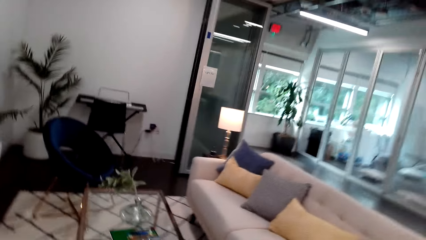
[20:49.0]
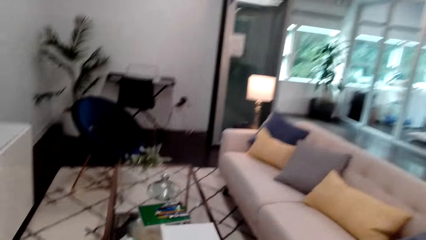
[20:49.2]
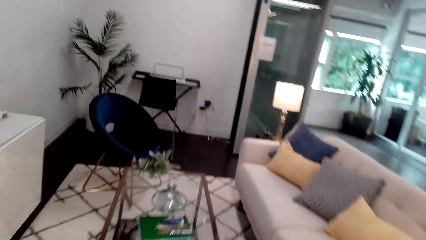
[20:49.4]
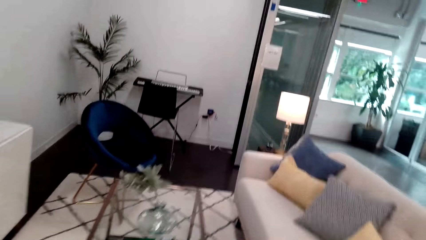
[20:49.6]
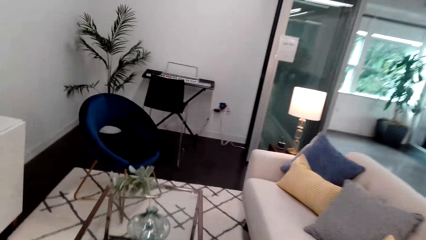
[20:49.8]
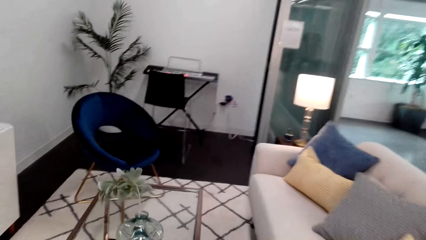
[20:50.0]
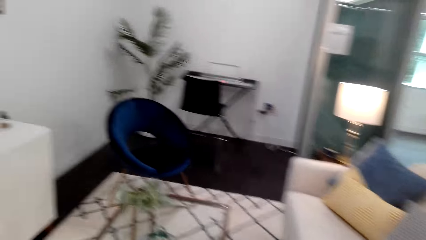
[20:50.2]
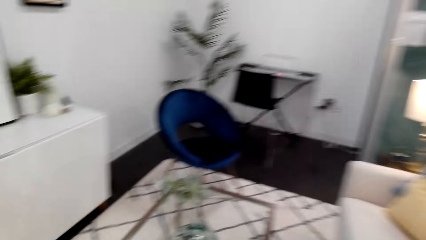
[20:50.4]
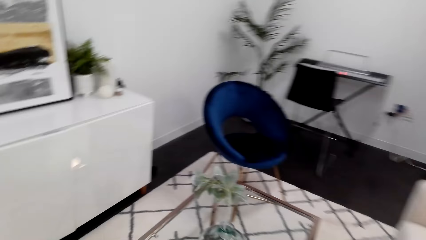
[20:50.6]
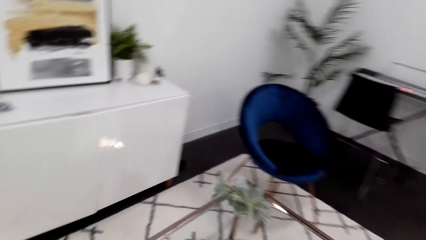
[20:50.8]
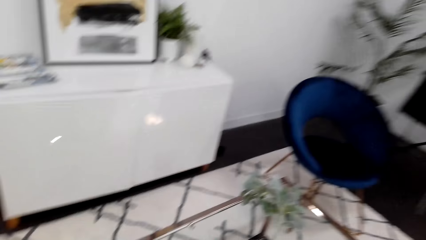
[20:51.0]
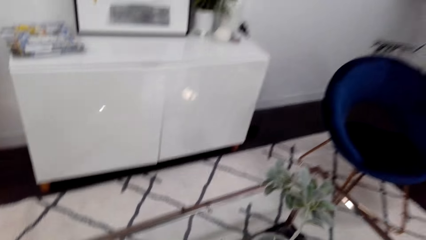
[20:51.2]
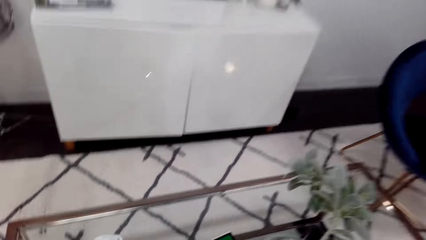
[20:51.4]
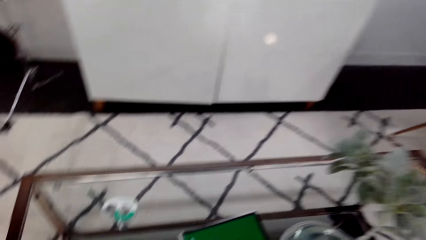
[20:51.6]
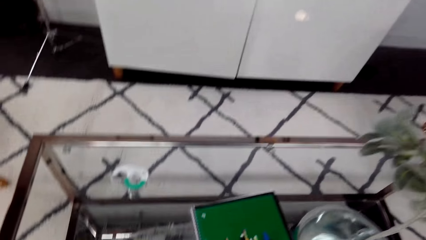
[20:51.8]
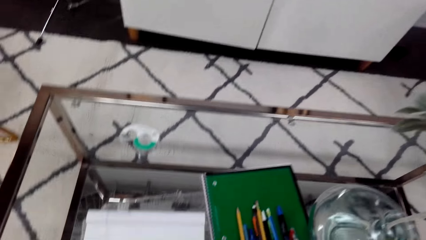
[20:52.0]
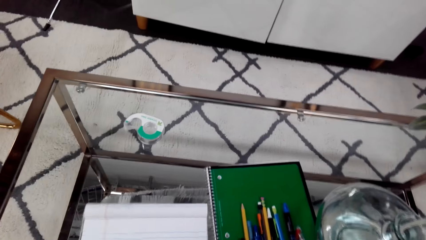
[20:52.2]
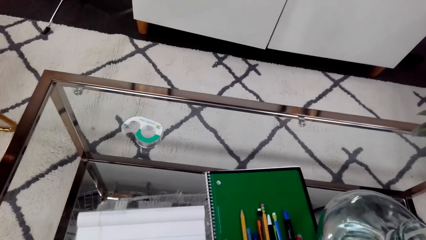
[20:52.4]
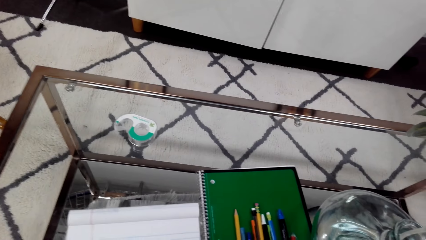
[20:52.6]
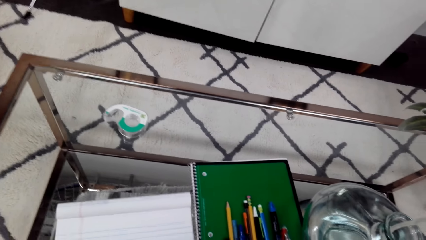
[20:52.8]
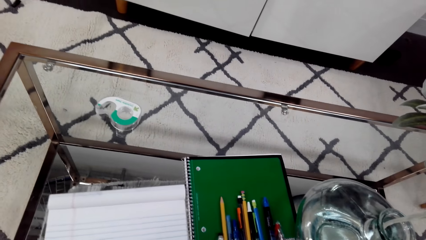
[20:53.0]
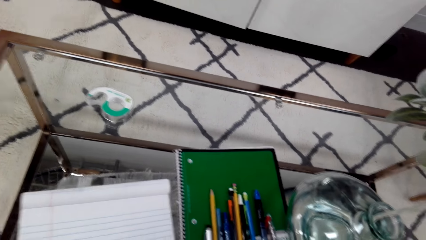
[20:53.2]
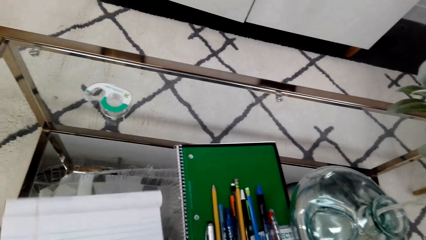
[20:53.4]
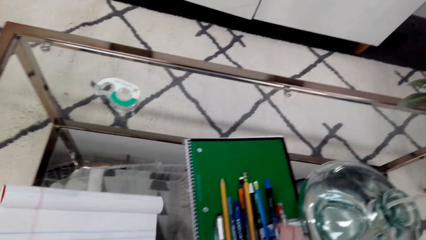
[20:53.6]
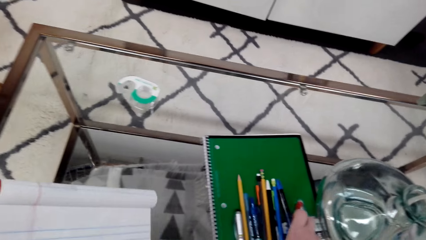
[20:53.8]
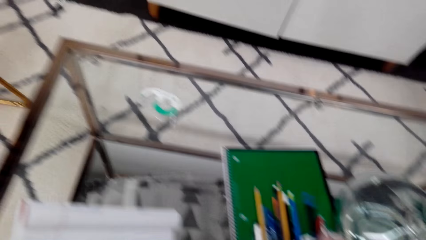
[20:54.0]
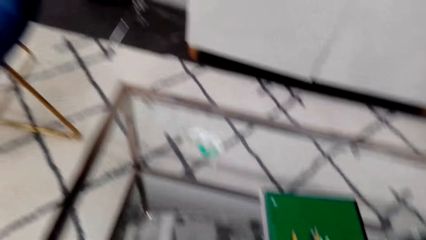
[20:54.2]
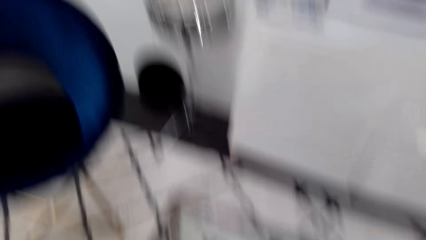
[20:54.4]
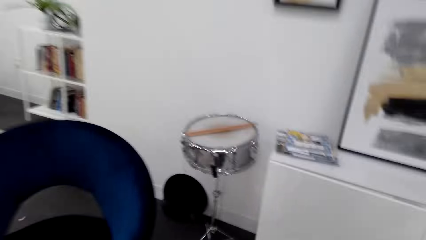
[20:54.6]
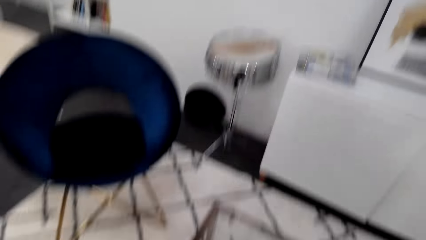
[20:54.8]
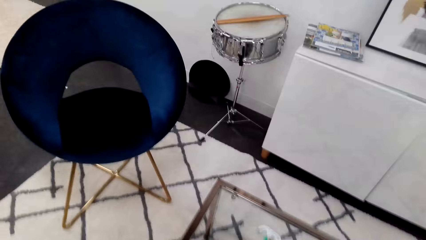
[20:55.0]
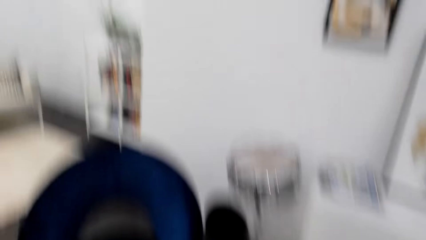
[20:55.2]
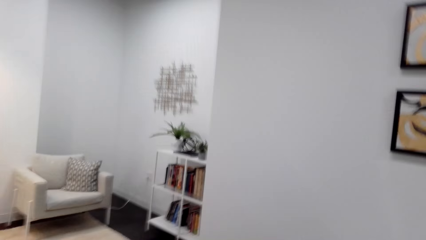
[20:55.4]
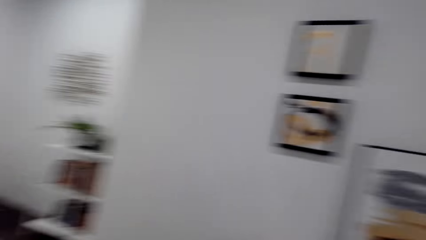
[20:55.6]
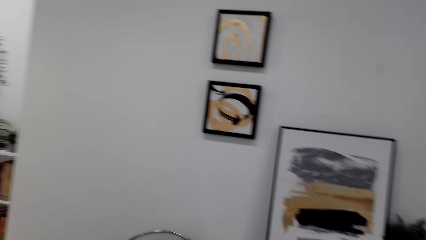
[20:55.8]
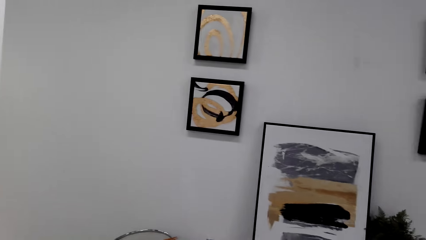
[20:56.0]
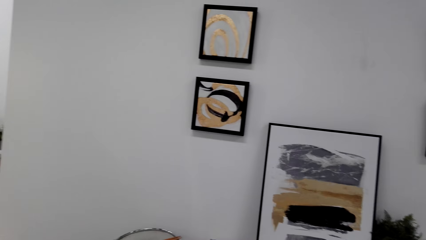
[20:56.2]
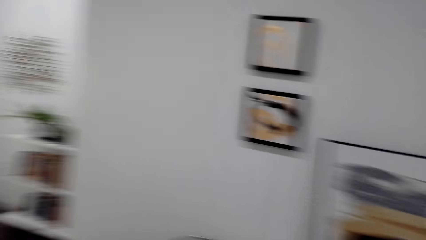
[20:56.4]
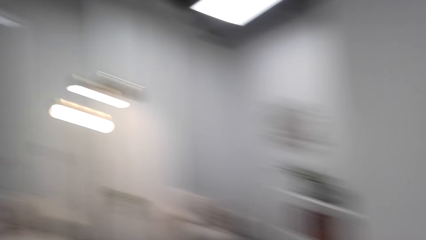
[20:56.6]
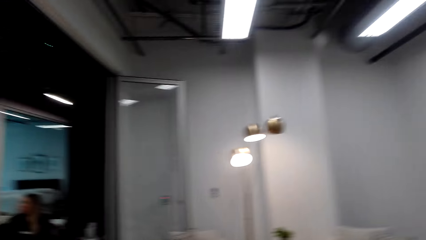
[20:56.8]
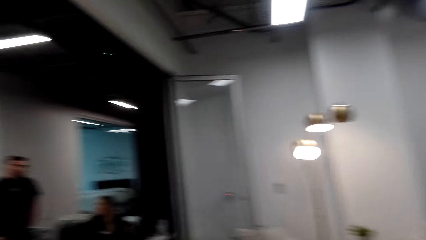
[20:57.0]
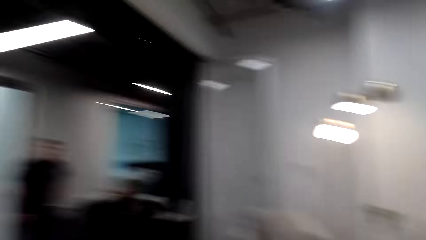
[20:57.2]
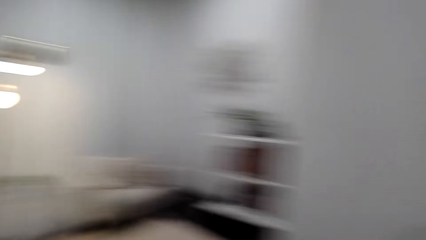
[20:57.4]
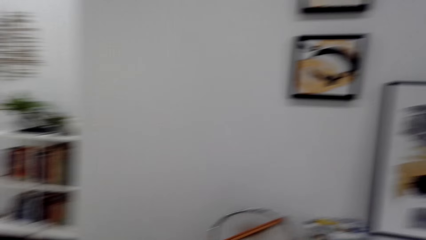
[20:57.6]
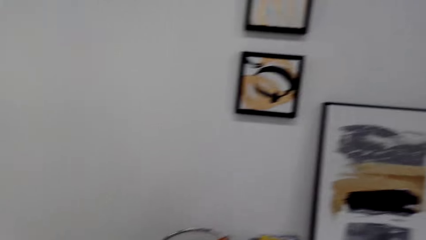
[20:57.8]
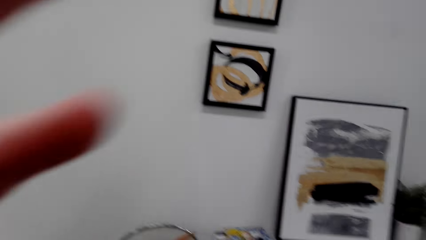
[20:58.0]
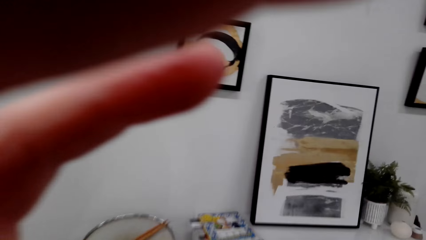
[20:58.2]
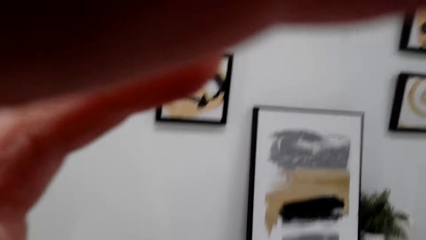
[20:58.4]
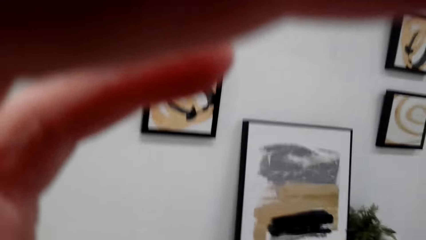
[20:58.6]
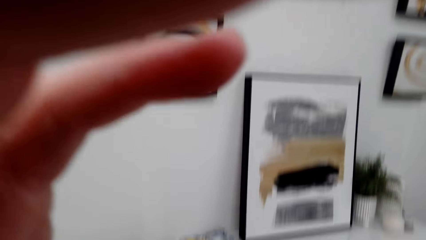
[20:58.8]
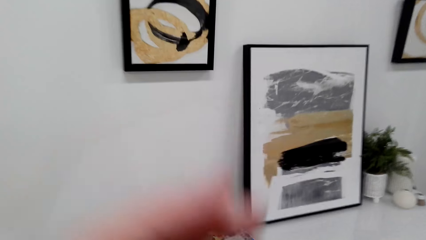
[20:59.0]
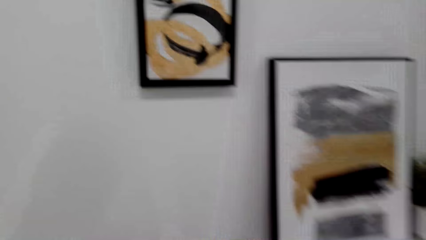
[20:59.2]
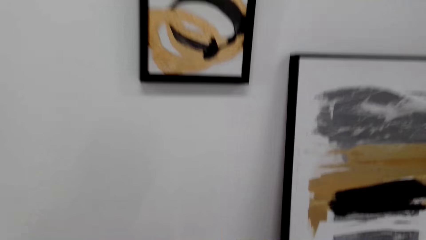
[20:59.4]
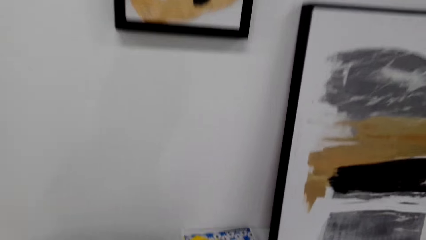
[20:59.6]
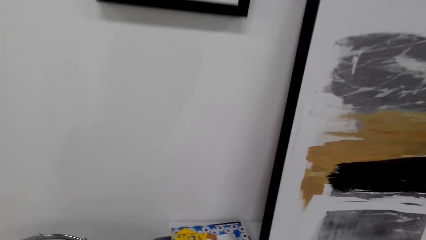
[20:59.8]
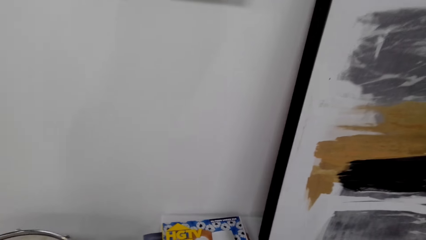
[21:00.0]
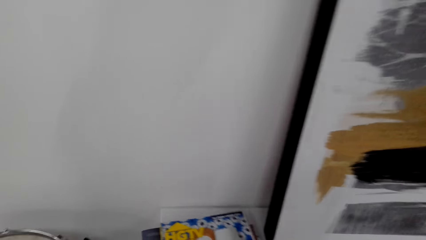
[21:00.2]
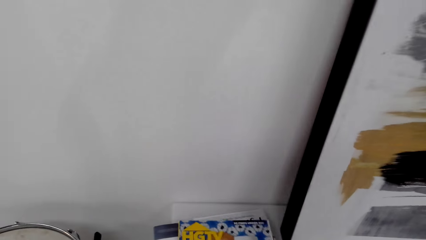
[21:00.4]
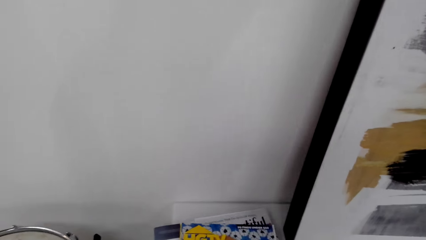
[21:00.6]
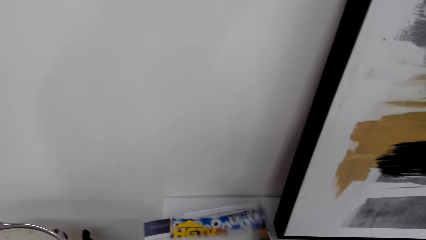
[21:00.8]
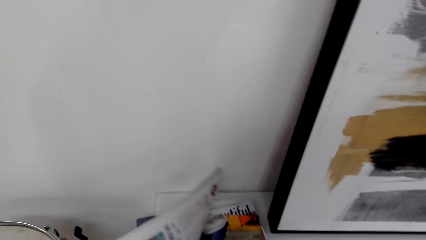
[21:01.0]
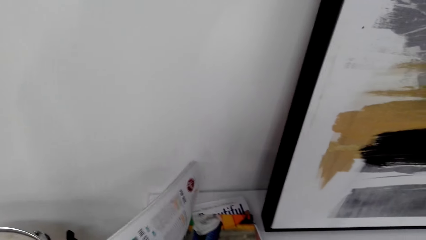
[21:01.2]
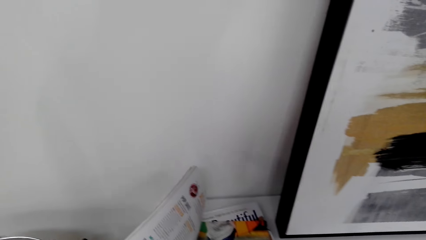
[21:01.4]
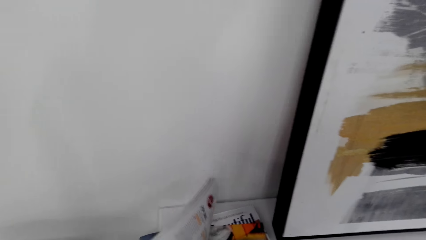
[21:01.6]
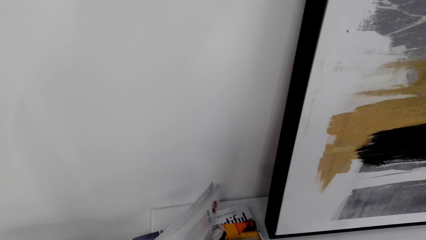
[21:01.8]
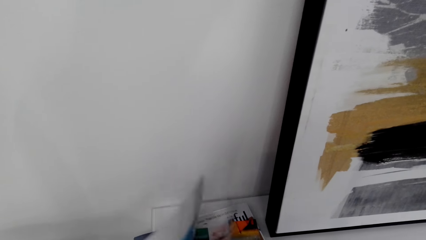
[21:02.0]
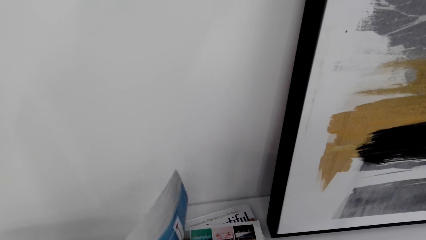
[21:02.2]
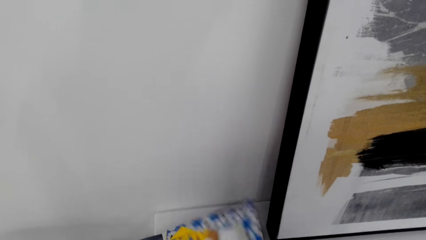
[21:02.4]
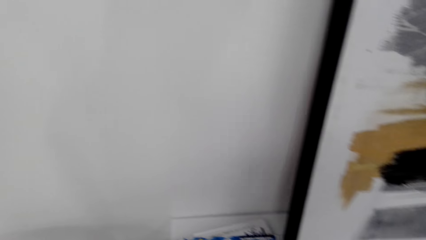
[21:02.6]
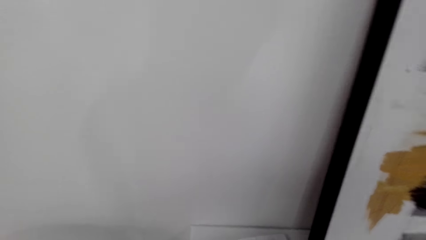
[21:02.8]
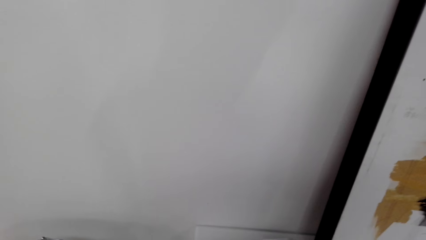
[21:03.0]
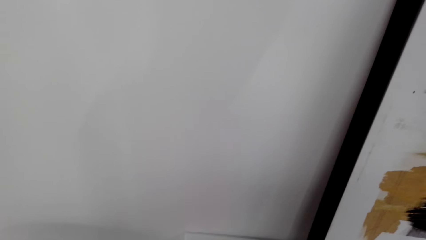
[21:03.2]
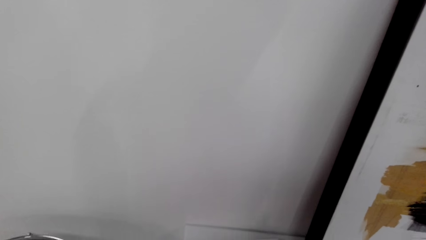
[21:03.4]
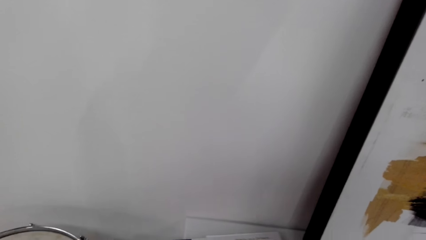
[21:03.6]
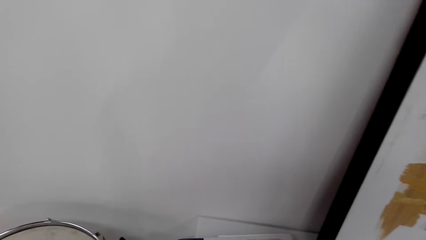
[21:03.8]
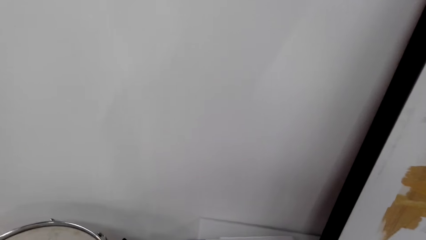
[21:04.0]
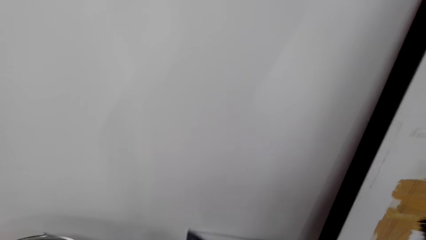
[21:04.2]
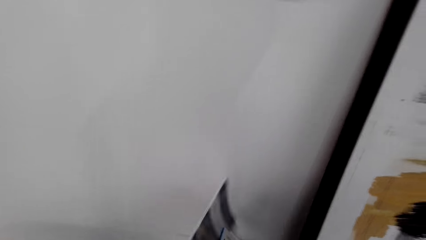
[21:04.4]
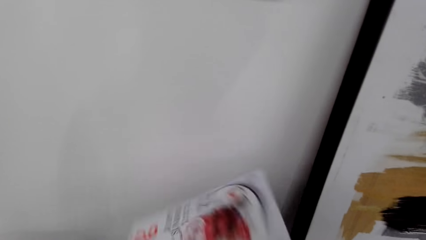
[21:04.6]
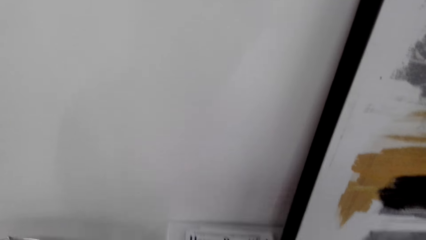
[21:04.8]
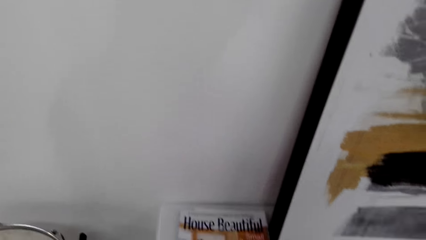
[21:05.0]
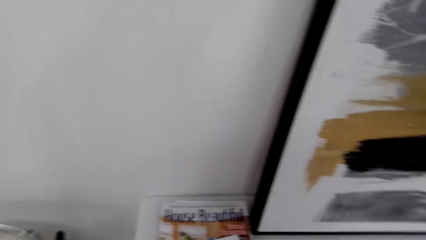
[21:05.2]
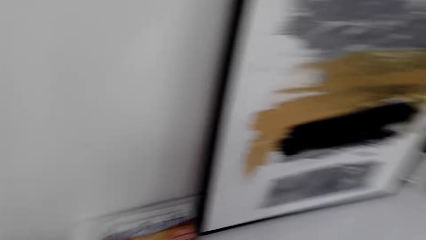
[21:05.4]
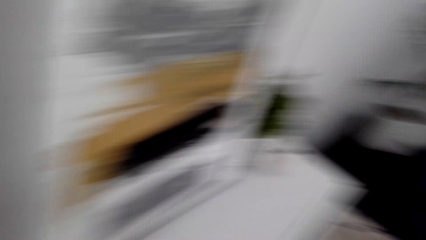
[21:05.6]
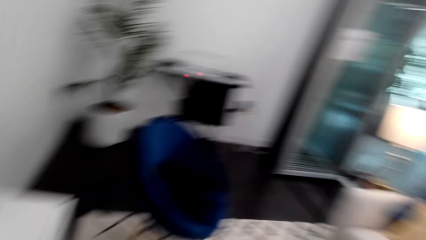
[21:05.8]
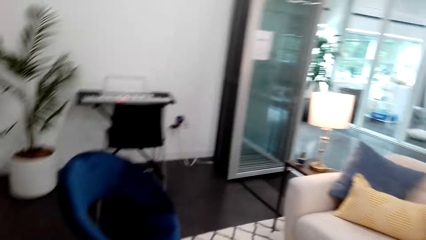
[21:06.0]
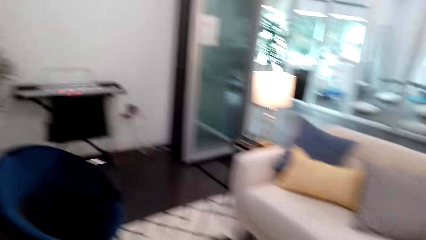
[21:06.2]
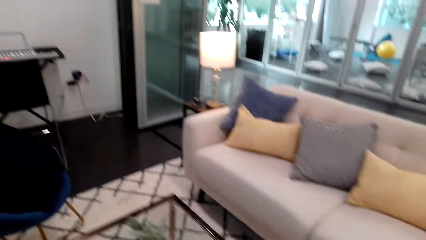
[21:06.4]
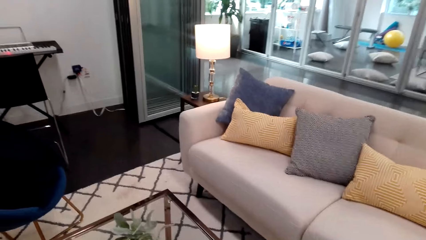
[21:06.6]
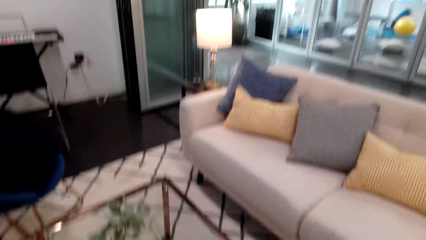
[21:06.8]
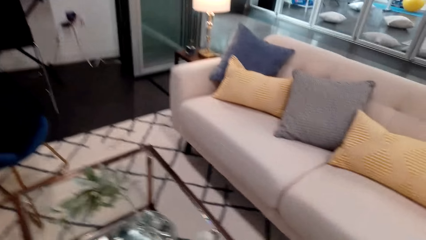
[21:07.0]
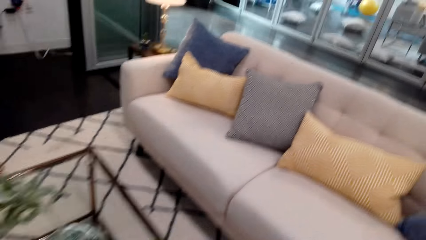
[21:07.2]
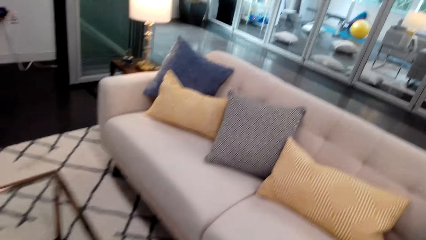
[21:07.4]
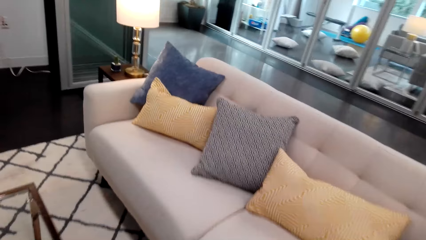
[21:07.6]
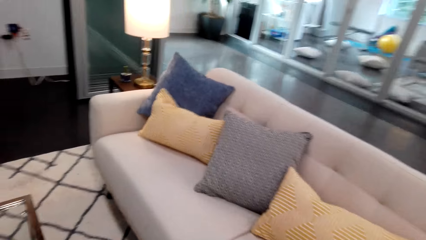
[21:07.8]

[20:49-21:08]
The camera wearer moves around the room. They pick up a book or notebook and a pencil. They look around the room. They adjust the camera. They flip magazine pages. They pick up the magazine.
